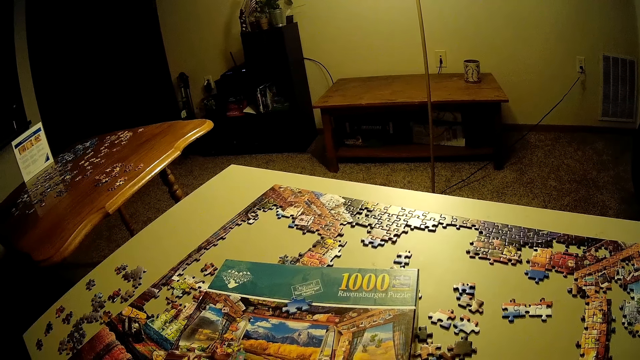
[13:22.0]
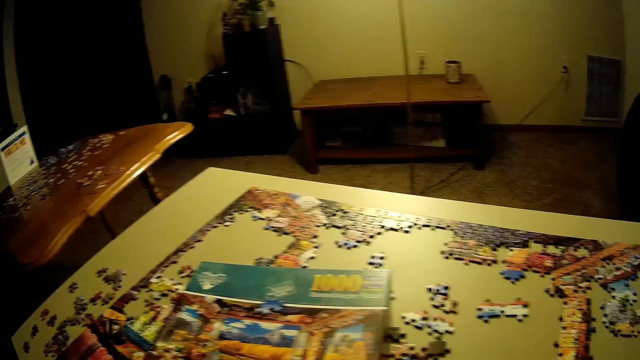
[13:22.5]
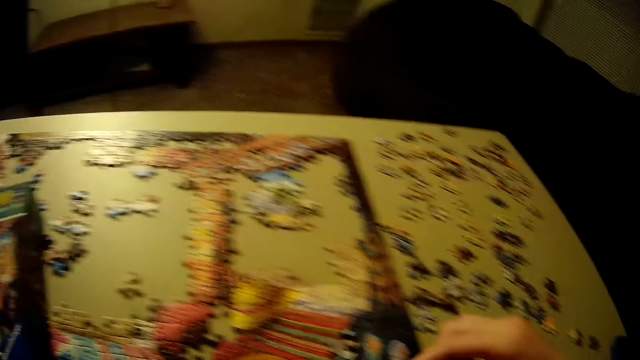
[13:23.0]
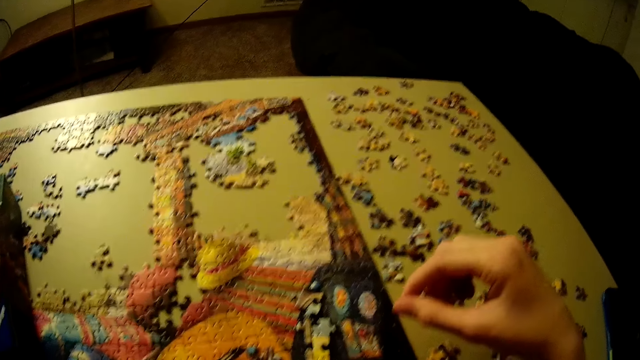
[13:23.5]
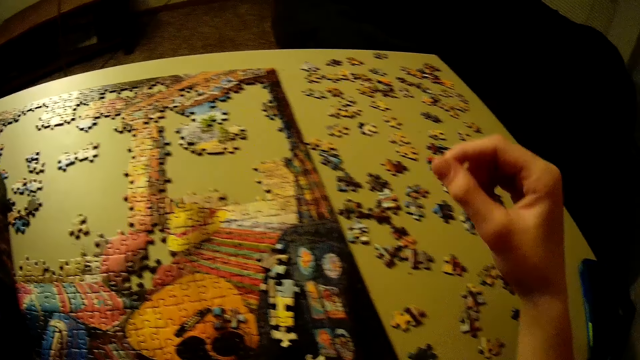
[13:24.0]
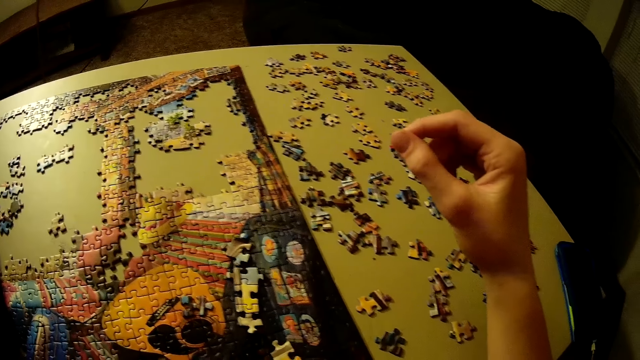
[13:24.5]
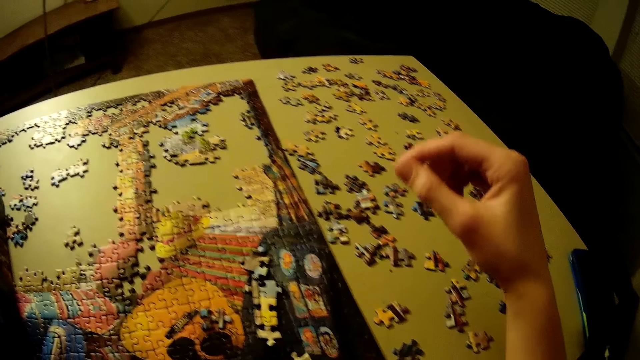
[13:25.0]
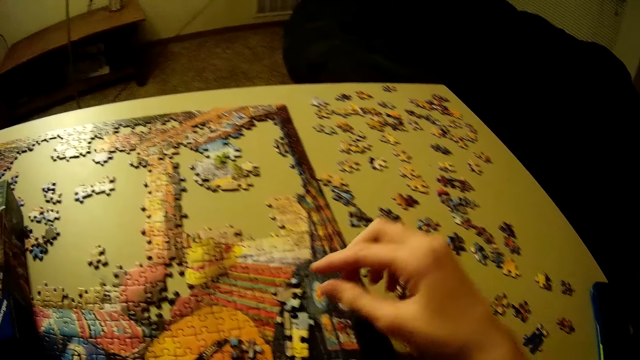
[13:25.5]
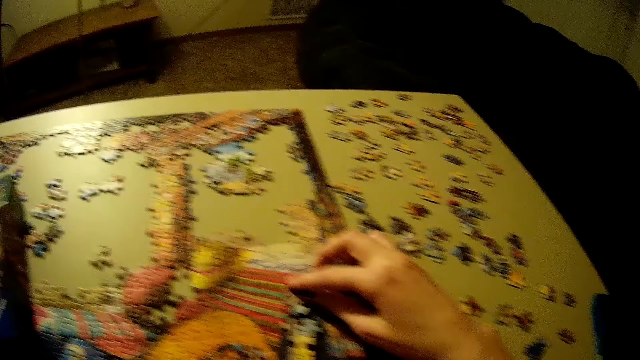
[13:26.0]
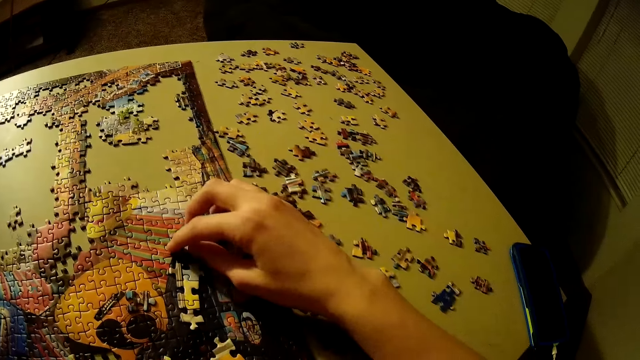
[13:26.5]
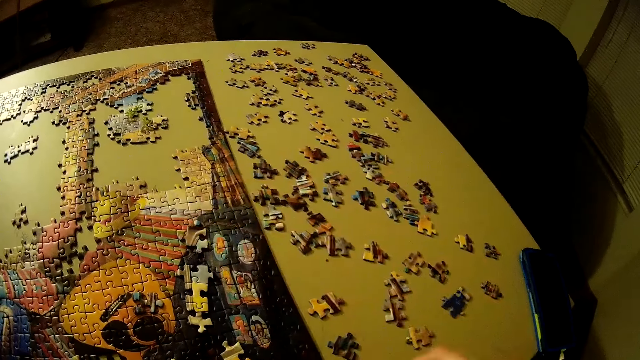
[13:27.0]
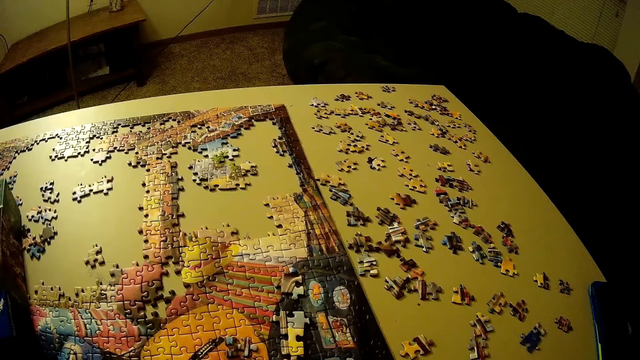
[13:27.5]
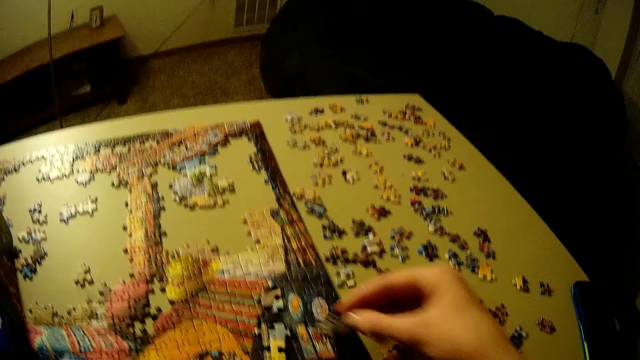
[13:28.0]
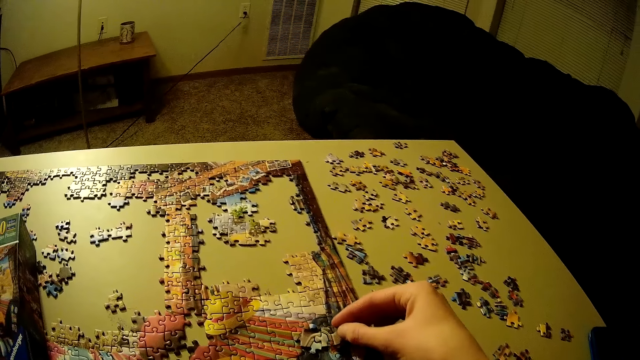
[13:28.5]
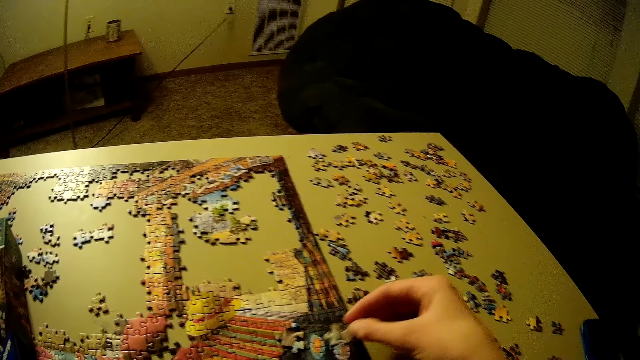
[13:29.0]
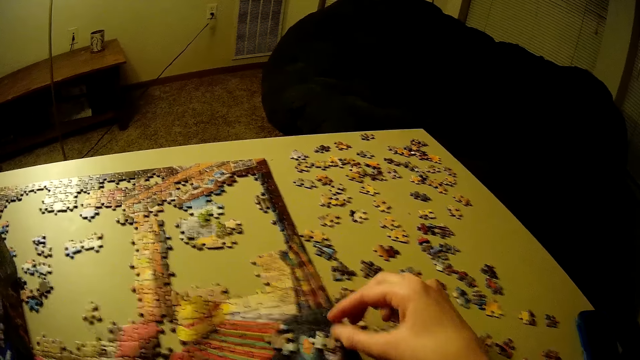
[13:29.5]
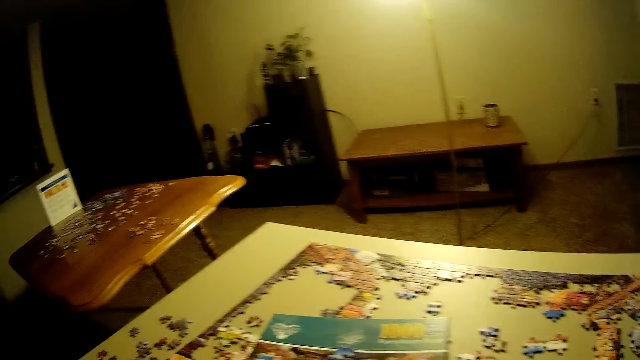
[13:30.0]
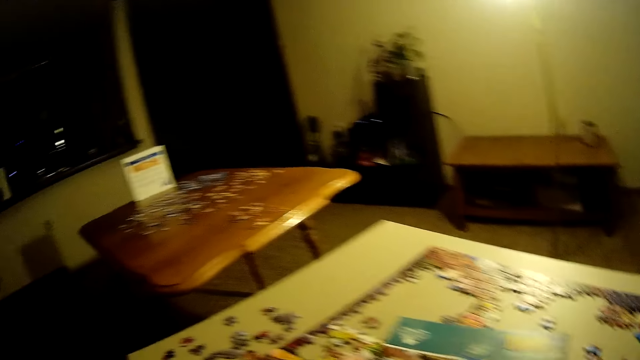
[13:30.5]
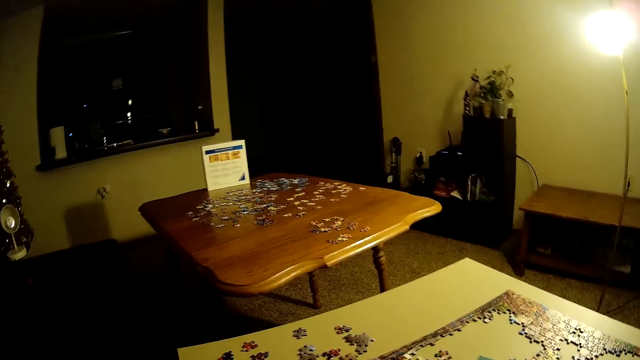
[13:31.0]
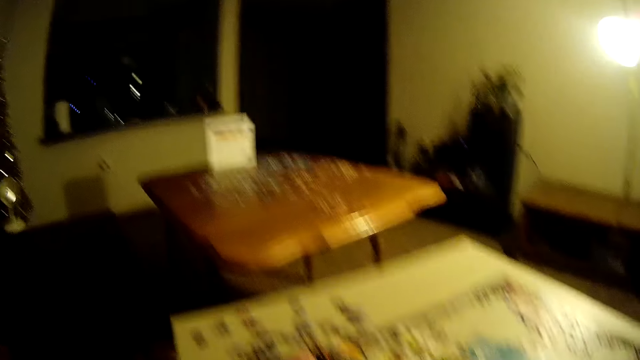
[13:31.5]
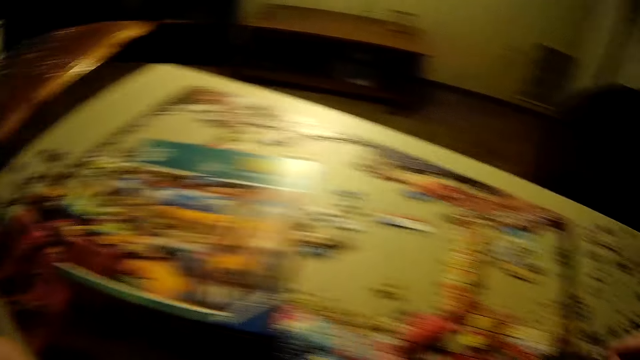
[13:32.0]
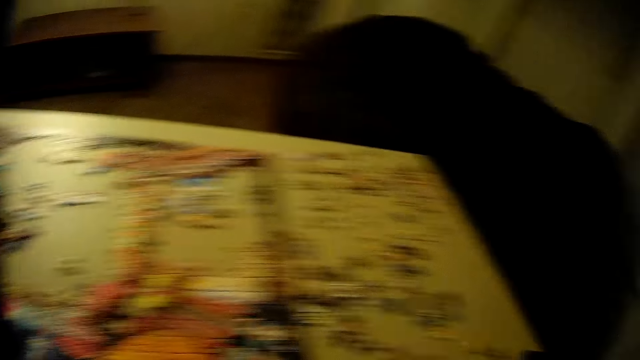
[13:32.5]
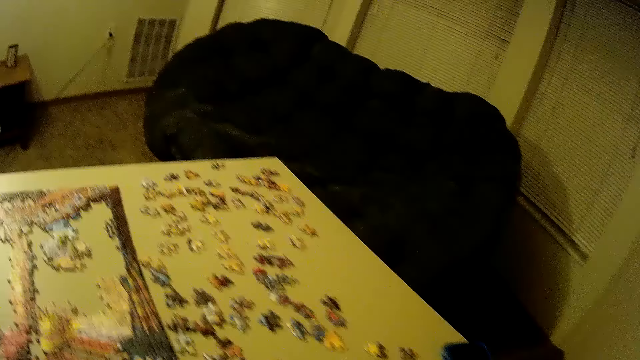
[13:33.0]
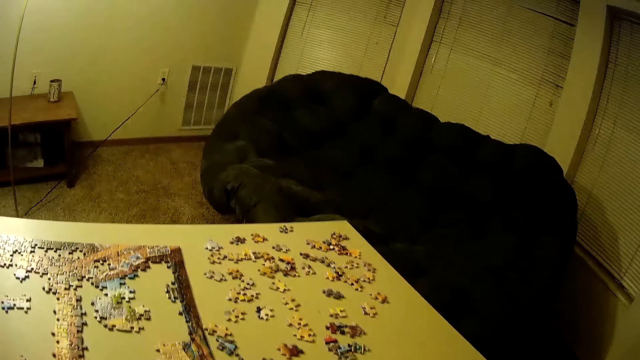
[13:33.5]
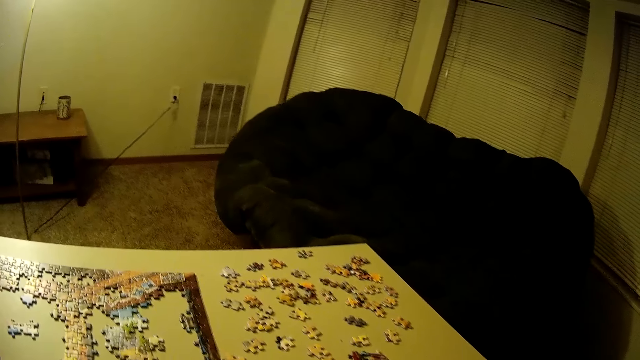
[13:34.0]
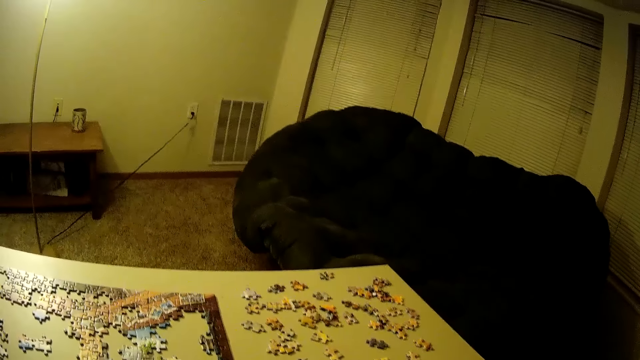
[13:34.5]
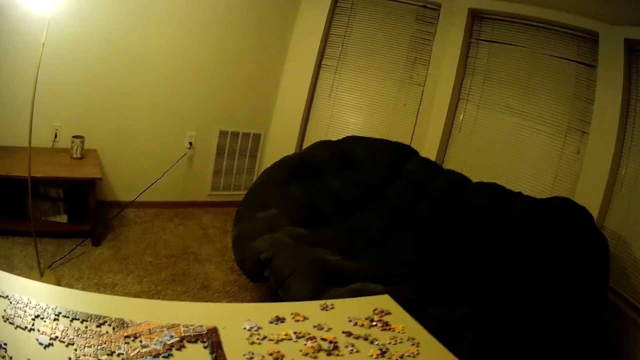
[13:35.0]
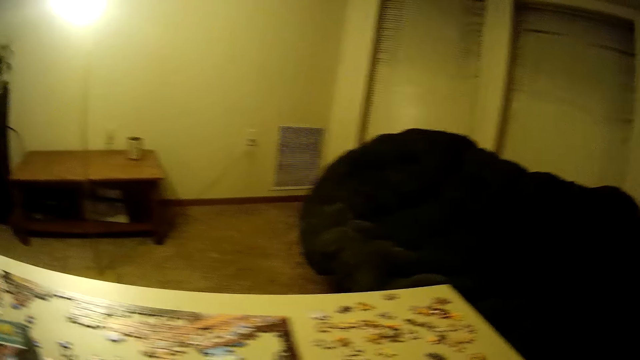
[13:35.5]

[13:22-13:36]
The camera wearer looks at the jigsaw puzzle. He lifts his hand. He touches the jigsaw puzzle. He fits the puzzle piece on the jigsaw puzzle. He looks at the jigsaw box puzzle. He looks at the table on the other side. He looks at the puzzle pieces.

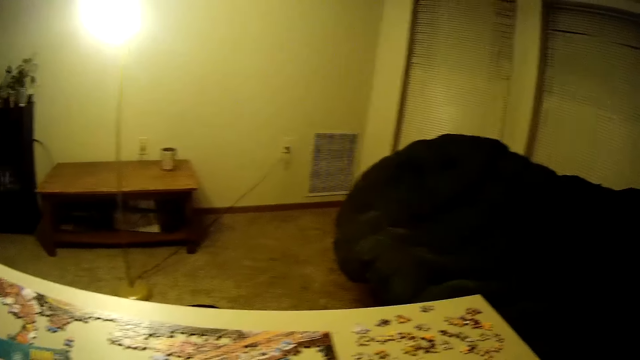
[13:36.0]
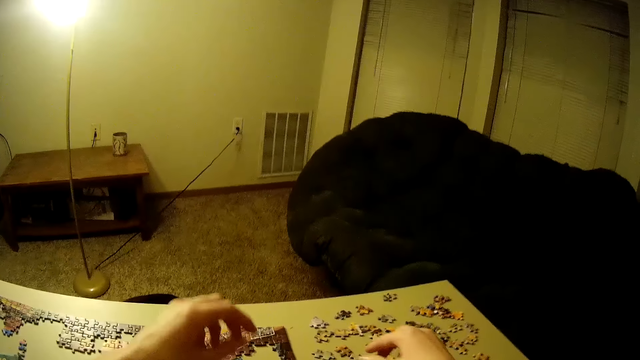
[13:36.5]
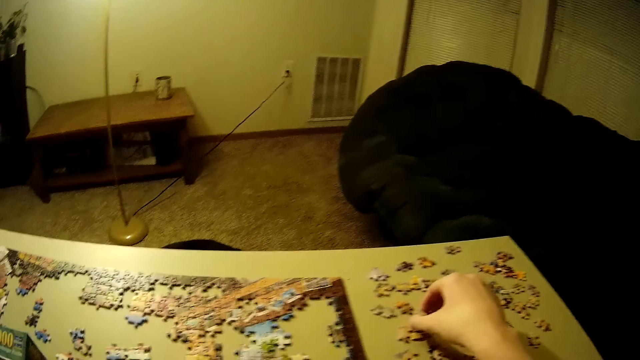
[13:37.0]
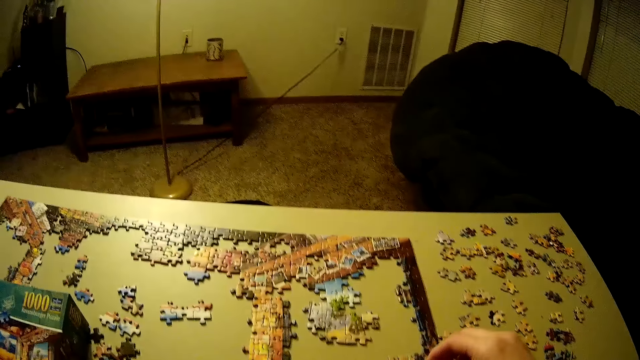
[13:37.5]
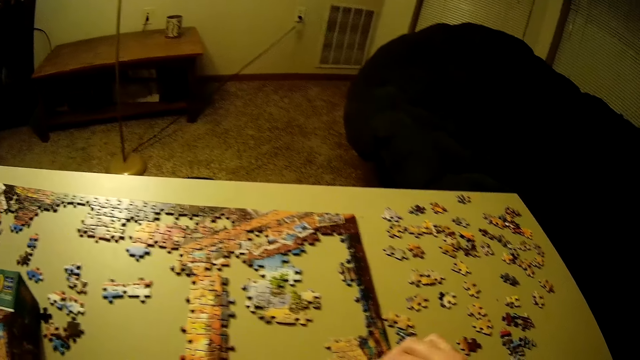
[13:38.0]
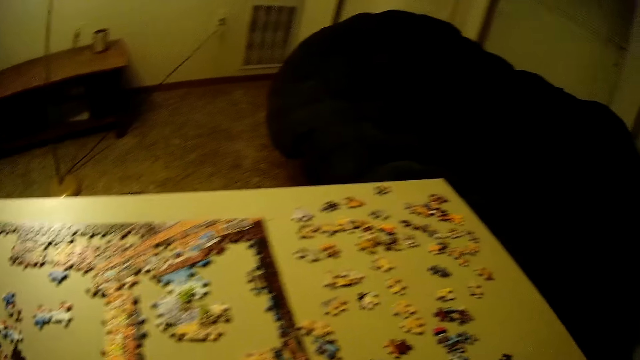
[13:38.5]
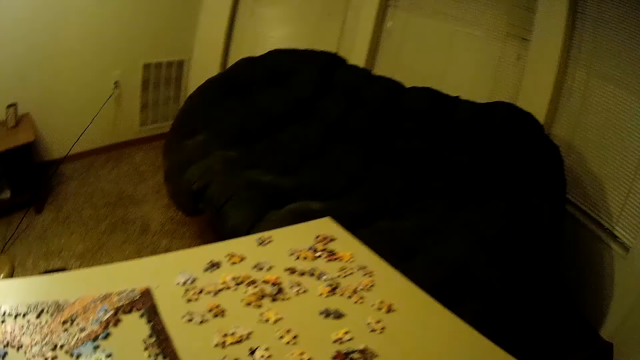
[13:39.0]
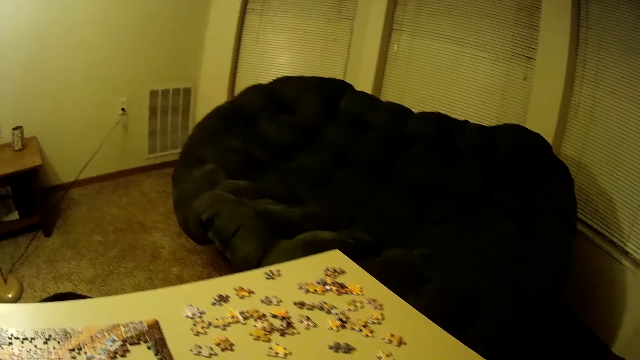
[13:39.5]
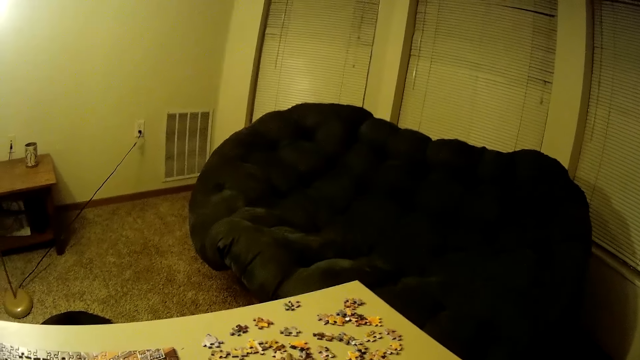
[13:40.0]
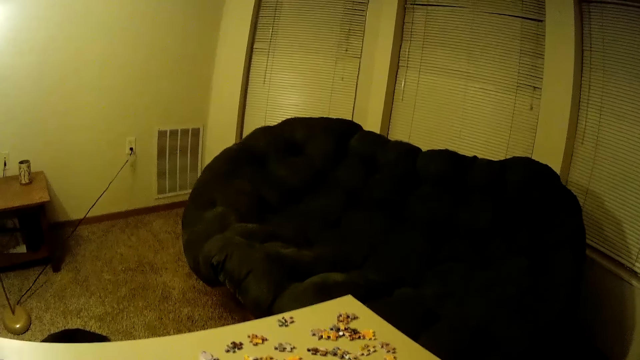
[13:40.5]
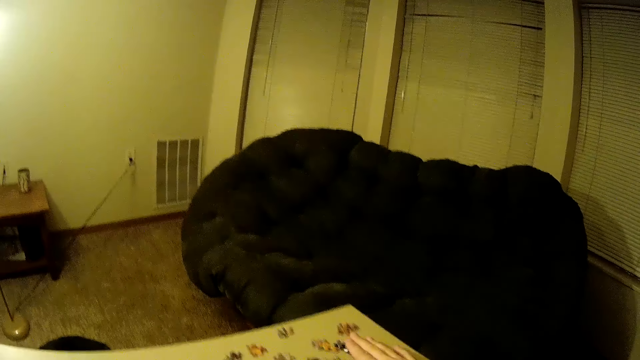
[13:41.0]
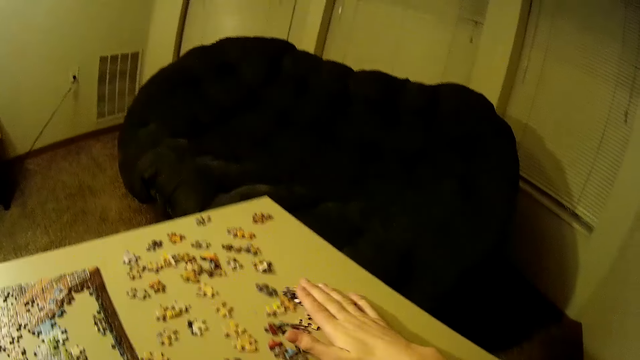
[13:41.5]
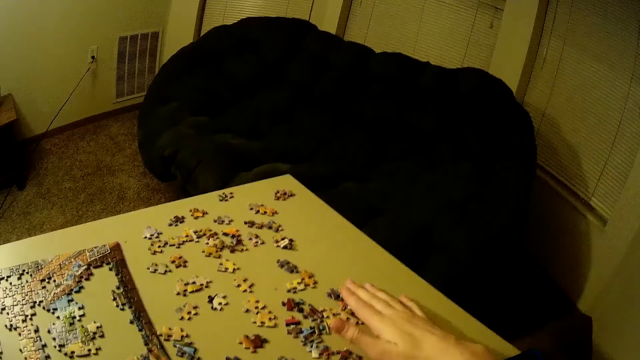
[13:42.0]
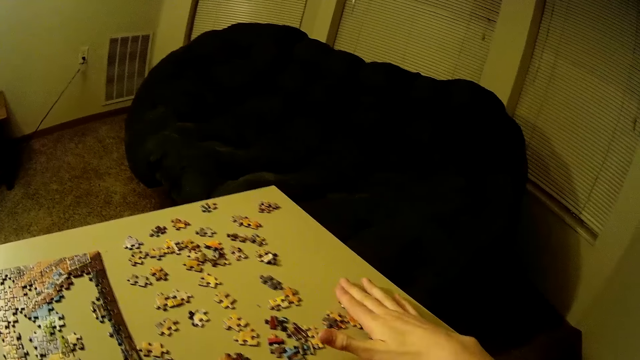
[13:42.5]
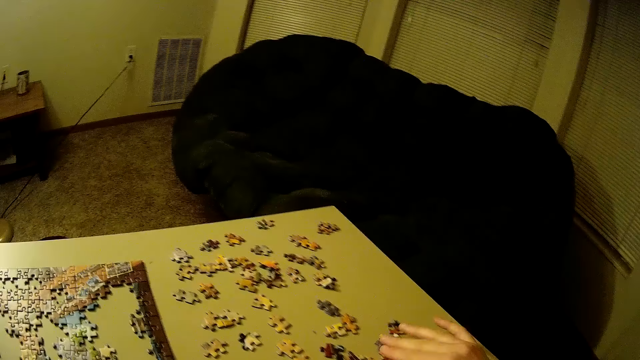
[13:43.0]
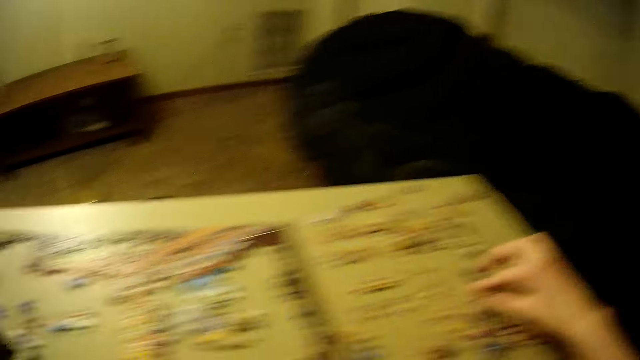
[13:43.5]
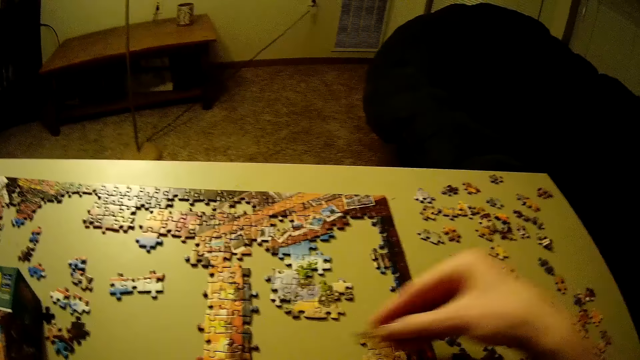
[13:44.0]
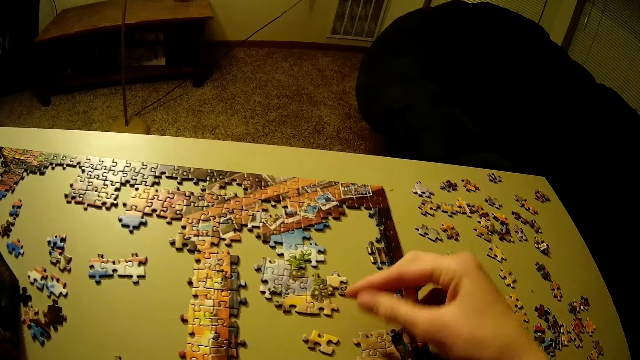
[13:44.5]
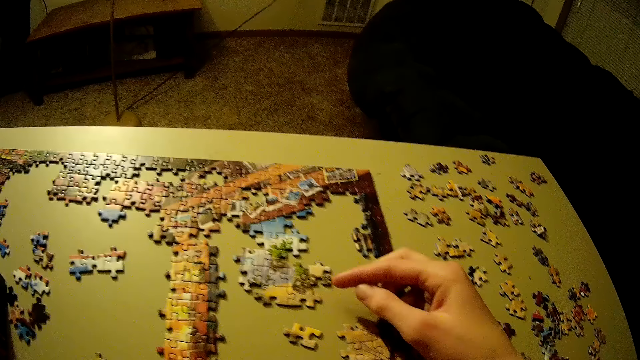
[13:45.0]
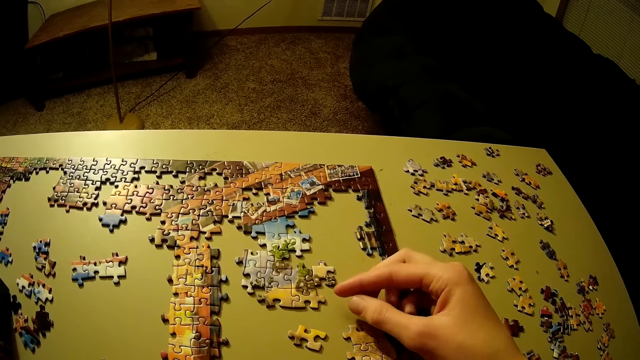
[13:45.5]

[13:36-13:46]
The camera wearer picks up a puzzle piece. They fit the puzzle piece on the jigsaw puzzle. They look at the puzzle pieces. They move the puzzle pieces. They pick up a puzzle piece. They put the puzzle piece on the table.
